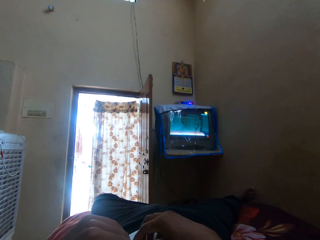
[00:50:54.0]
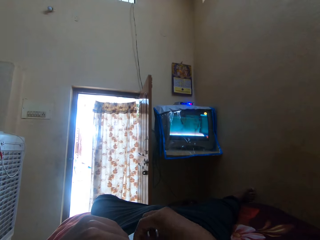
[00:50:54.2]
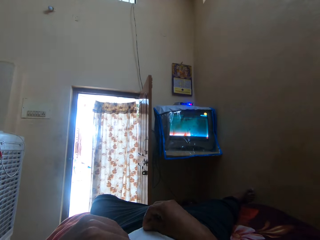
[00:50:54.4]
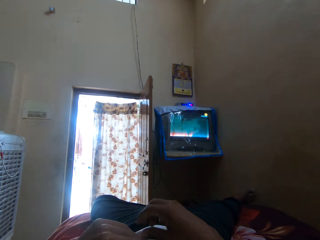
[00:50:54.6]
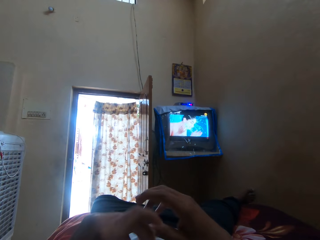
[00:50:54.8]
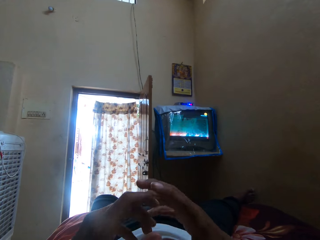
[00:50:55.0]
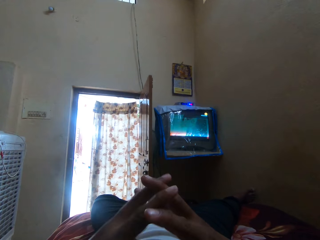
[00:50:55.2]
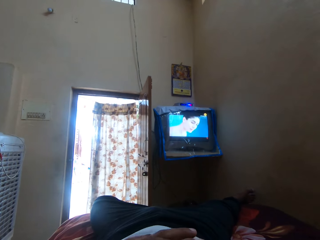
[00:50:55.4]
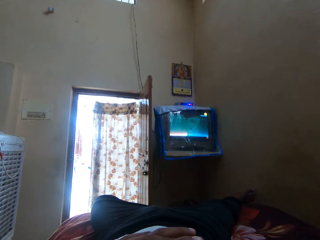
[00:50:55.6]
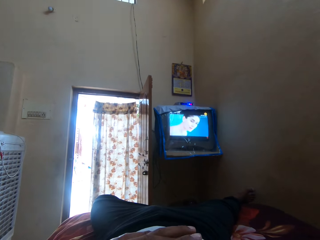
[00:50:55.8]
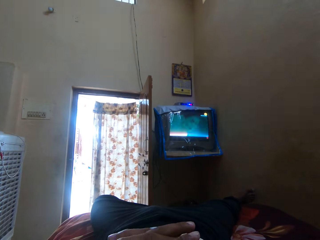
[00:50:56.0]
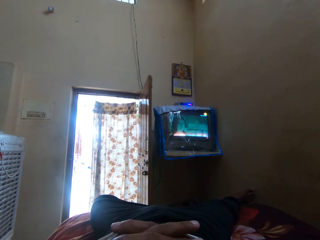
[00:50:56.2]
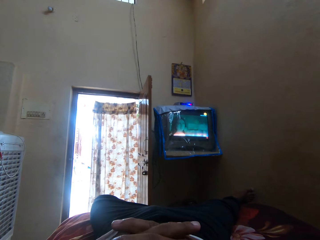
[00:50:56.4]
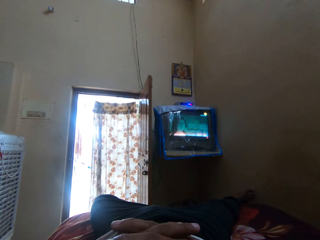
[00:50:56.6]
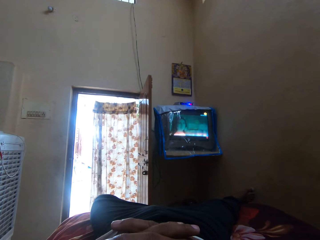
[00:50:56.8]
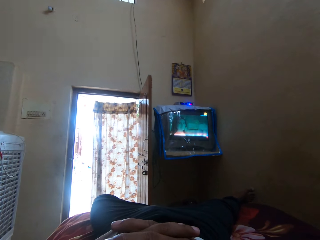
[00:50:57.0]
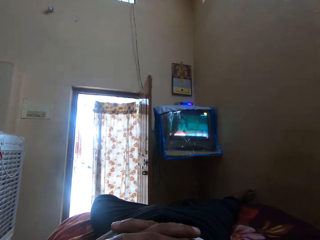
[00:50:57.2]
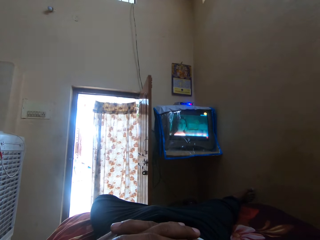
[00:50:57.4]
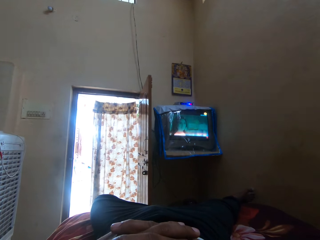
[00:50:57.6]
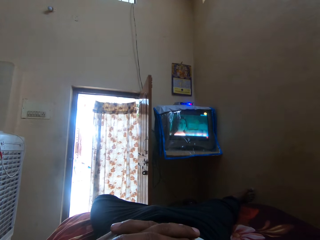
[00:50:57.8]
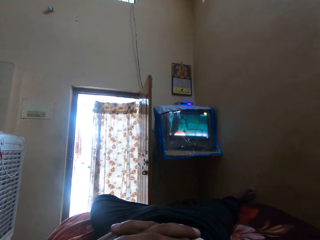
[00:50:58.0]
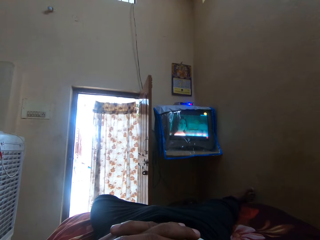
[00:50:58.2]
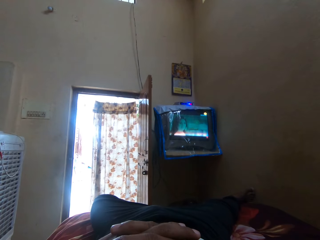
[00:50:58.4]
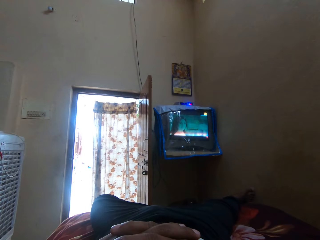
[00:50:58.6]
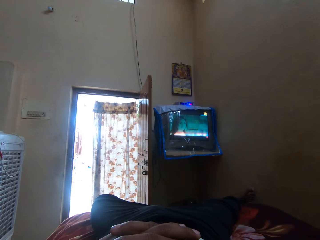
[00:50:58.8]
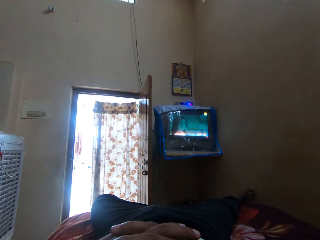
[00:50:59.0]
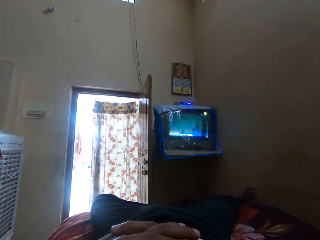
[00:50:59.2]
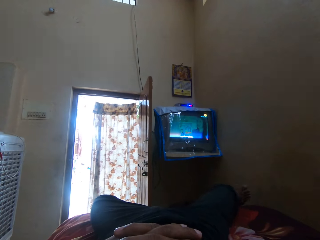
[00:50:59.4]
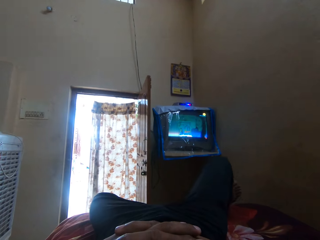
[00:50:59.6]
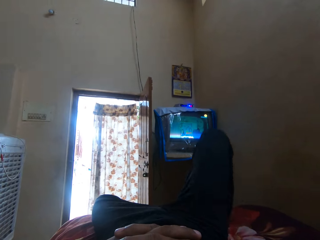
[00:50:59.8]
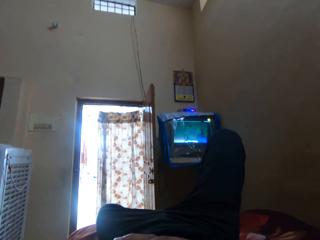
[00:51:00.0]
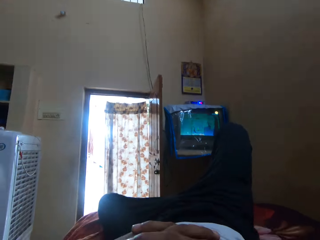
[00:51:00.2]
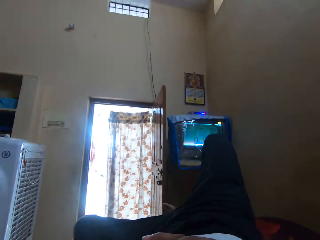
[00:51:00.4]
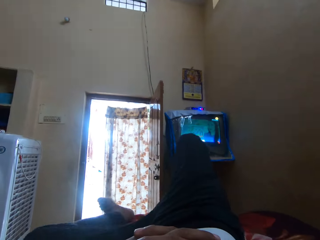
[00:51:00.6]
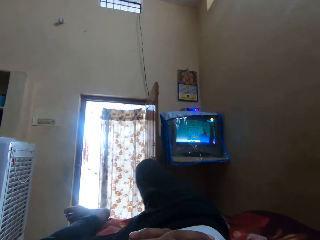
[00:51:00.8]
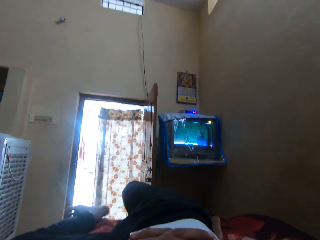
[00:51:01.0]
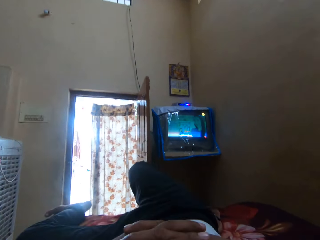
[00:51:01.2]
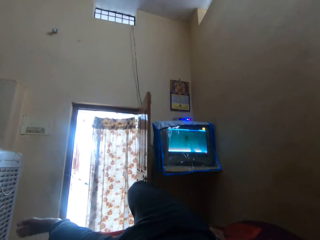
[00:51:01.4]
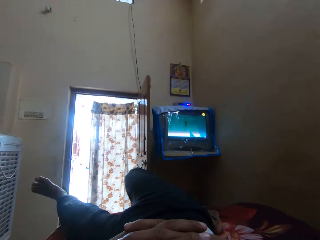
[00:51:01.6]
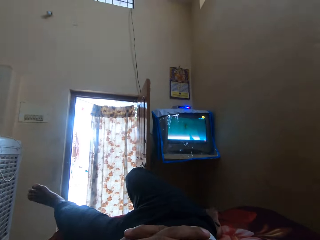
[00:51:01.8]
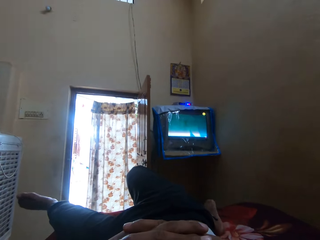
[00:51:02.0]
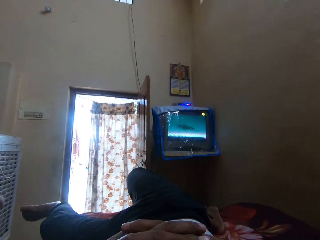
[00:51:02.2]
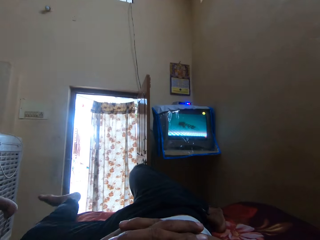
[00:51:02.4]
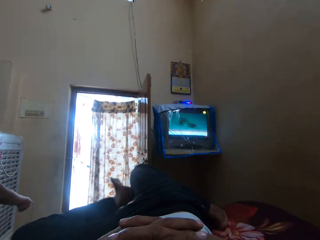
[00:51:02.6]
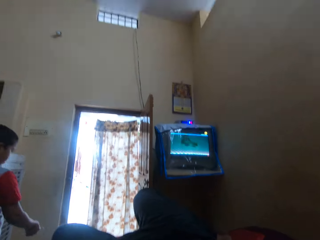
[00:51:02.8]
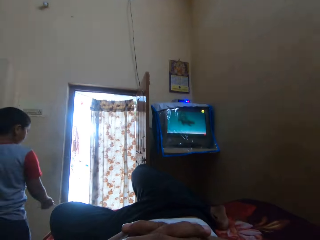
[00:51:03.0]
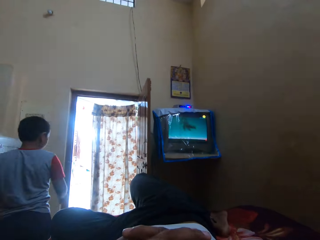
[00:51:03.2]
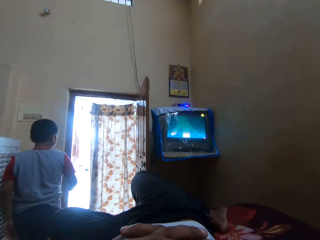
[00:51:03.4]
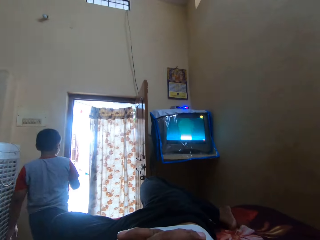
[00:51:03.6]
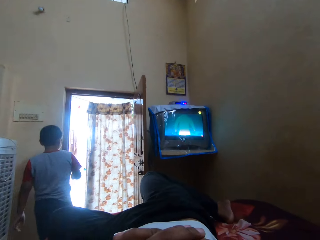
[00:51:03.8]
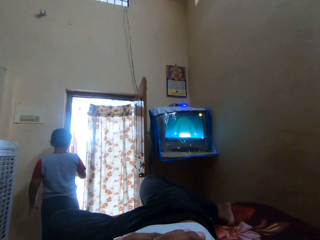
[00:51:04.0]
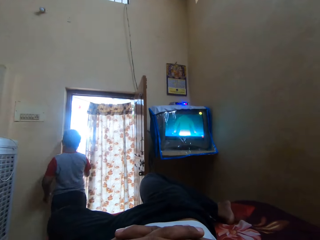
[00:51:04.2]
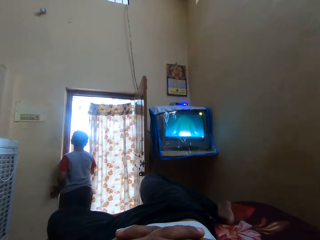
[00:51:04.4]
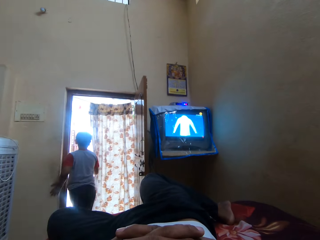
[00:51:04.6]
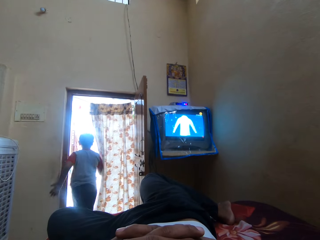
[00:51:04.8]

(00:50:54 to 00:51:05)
The camera wearer holds both hands together. They lift the right leg. They turn to the side. A man walks around.

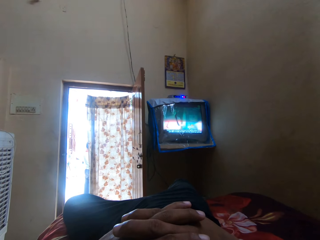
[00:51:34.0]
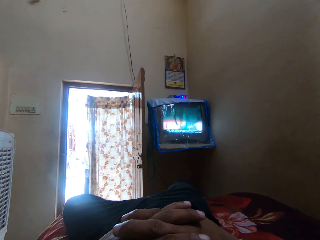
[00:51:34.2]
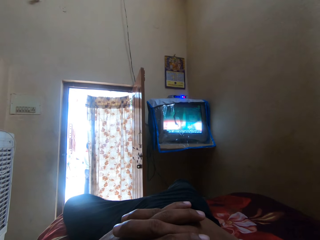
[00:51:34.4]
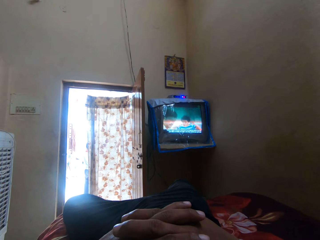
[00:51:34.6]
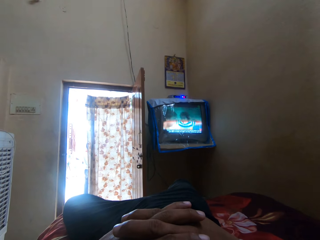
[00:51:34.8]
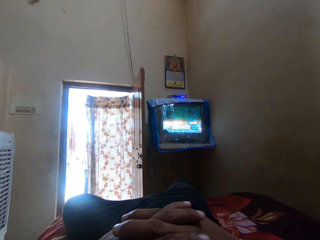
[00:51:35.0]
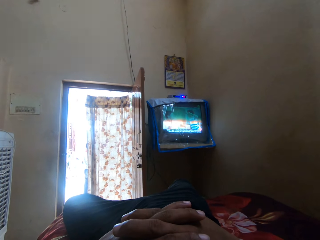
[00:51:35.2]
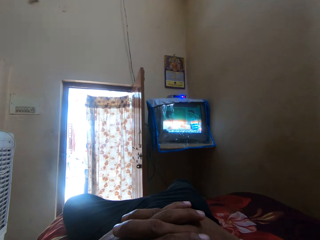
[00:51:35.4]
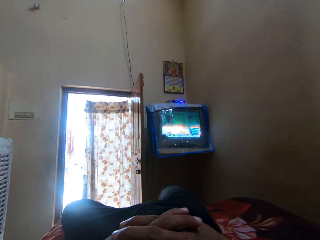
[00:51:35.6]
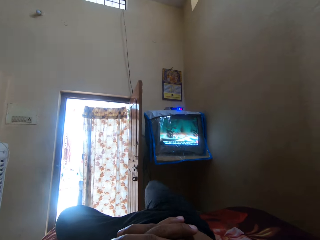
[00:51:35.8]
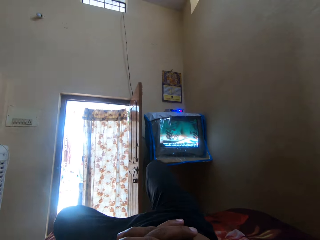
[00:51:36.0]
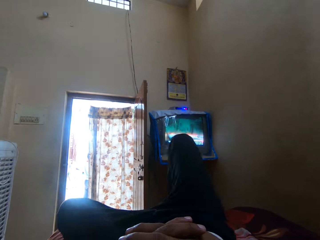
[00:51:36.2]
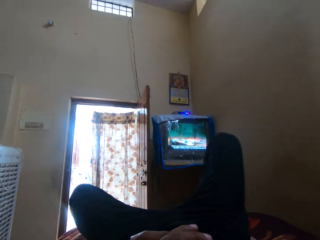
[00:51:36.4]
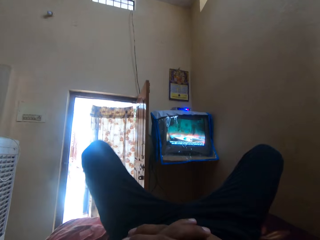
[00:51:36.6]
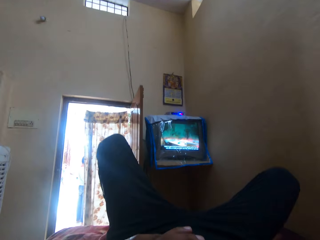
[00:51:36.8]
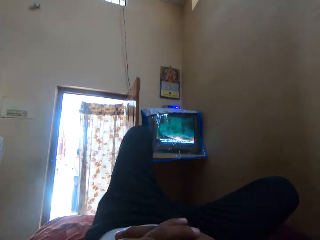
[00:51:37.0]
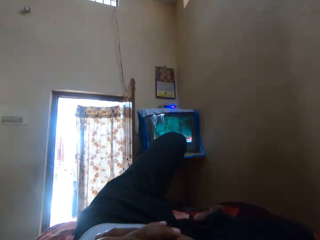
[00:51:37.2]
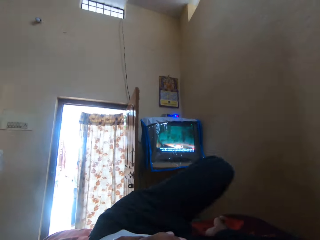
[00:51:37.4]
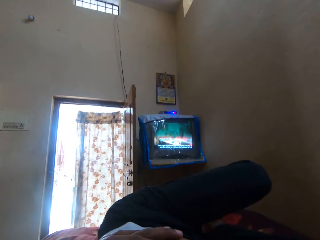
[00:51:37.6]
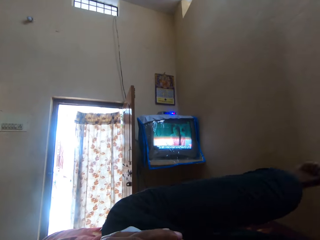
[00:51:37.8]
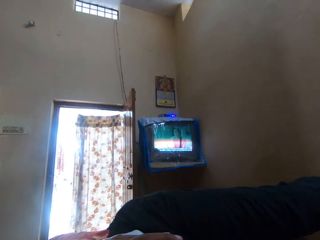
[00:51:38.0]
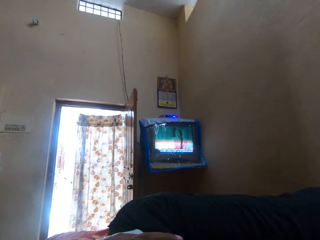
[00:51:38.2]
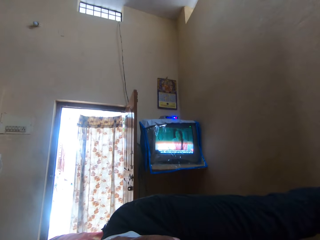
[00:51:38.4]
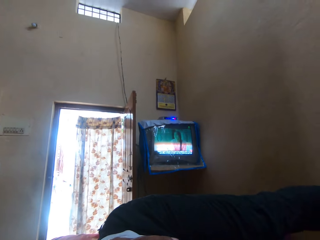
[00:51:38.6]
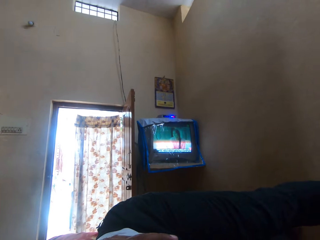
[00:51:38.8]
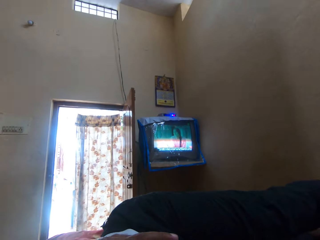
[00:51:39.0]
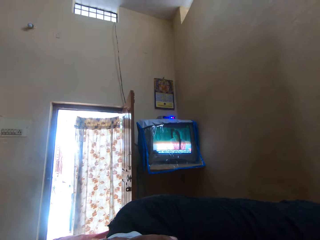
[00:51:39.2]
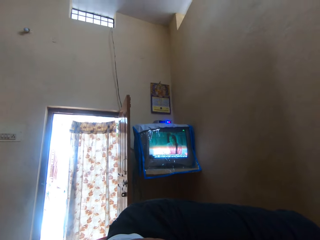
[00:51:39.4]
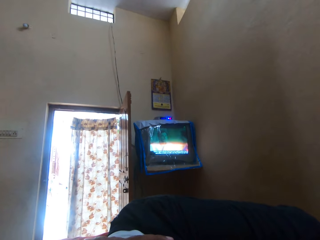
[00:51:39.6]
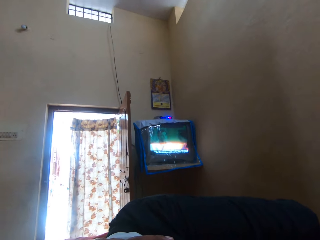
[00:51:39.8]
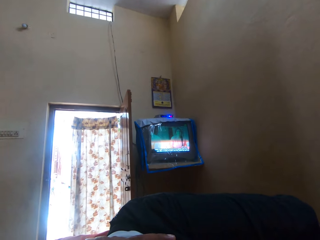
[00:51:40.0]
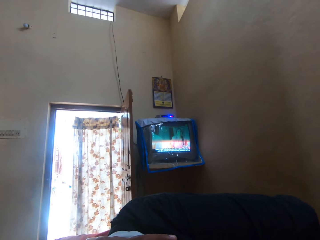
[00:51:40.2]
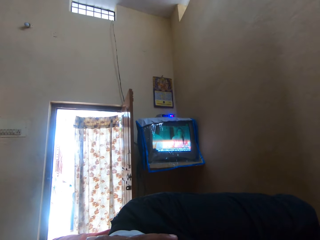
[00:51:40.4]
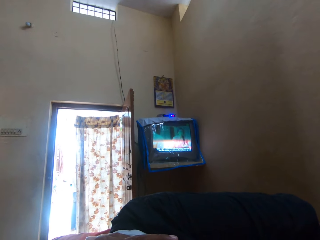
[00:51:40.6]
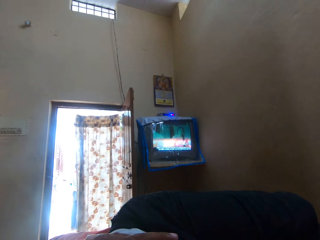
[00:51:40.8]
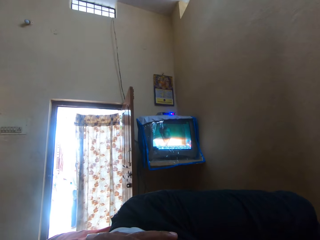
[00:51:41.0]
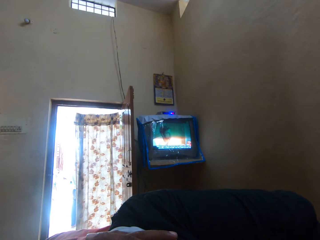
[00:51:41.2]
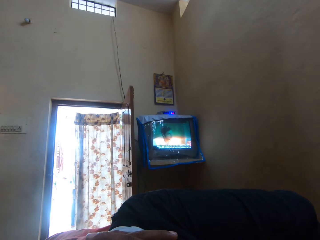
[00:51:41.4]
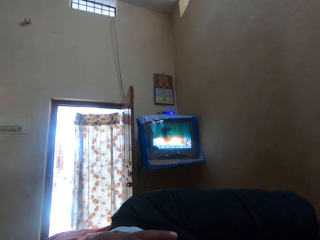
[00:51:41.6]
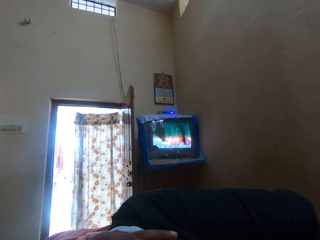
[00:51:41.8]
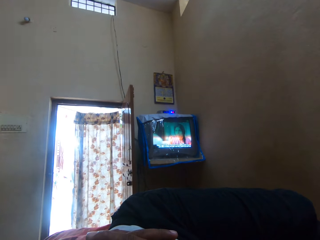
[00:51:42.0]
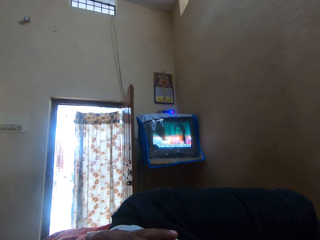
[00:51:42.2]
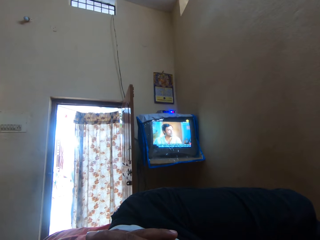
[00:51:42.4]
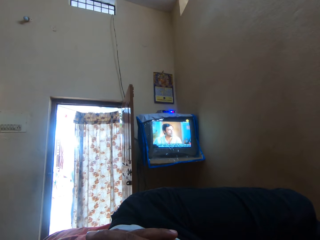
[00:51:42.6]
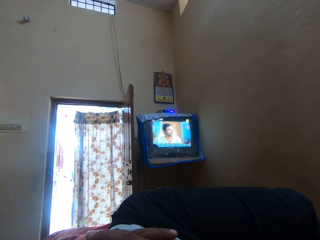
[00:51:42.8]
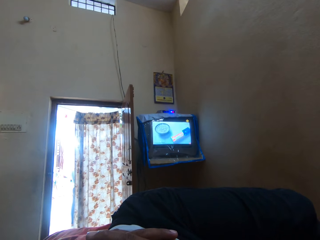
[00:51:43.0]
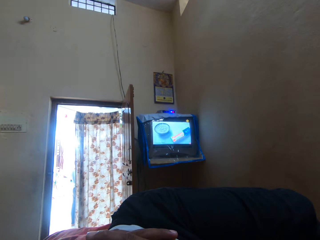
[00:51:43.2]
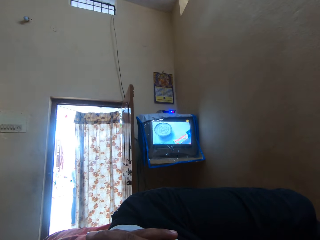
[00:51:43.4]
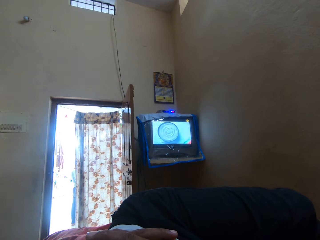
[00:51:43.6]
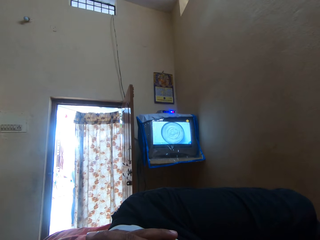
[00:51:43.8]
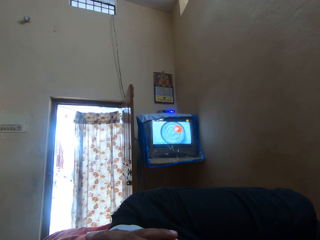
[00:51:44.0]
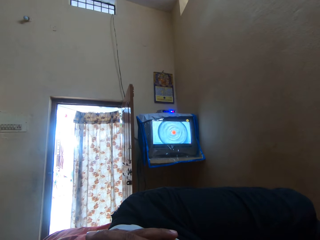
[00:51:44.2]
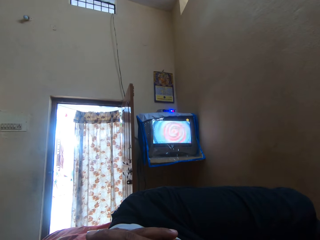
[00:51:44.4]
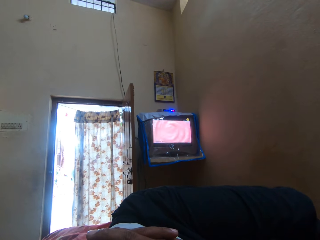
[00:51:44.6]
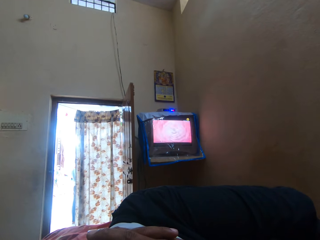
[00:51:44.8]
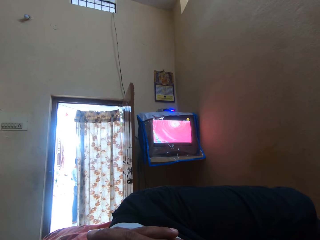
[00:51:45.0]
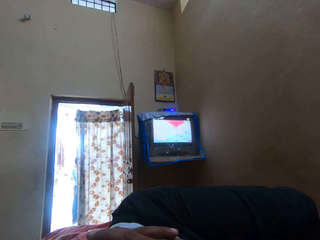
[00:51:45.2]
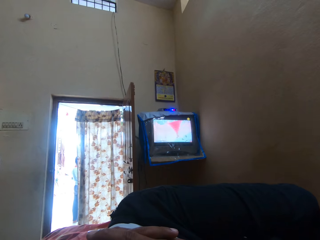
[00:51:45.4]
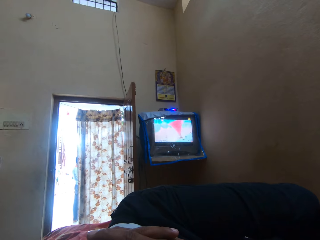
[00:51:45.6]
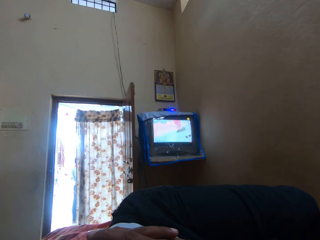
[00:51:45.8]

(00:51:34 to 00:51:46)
The camera wearer stares at the television. They lift the right leg. They turn to the side.
